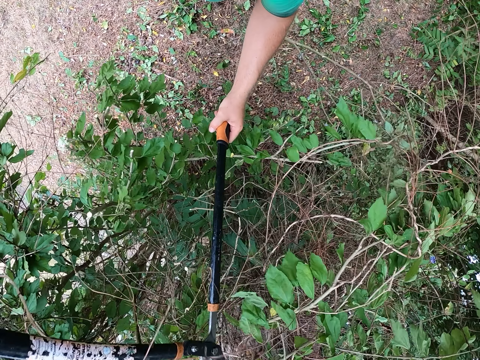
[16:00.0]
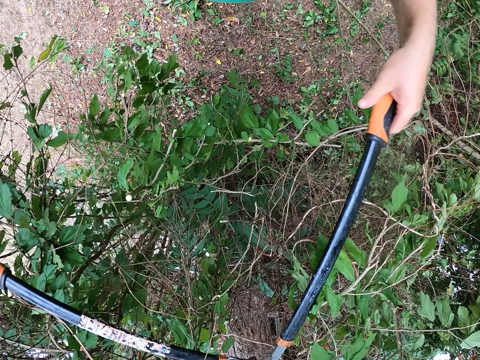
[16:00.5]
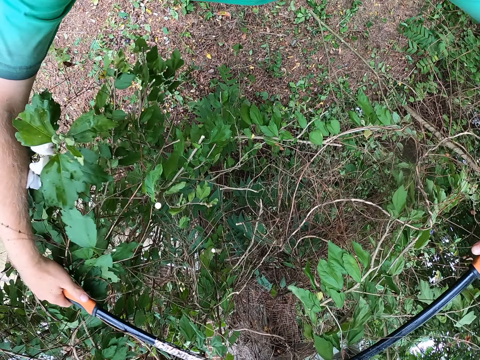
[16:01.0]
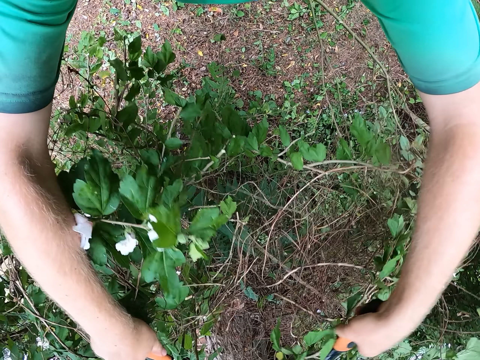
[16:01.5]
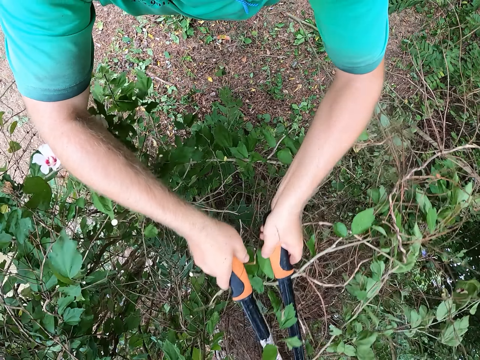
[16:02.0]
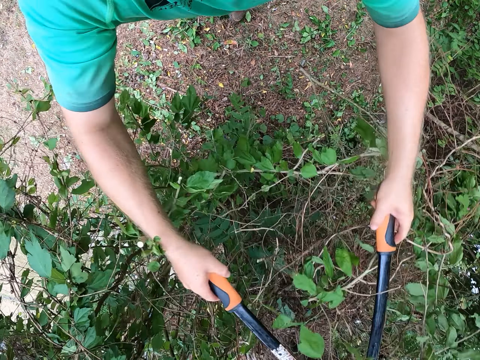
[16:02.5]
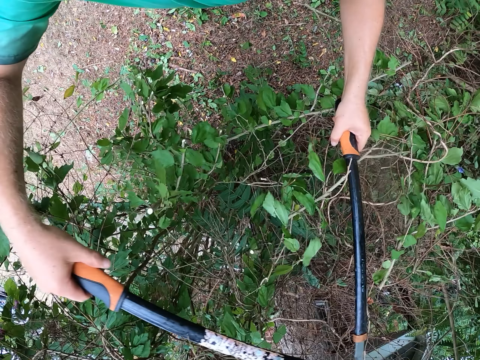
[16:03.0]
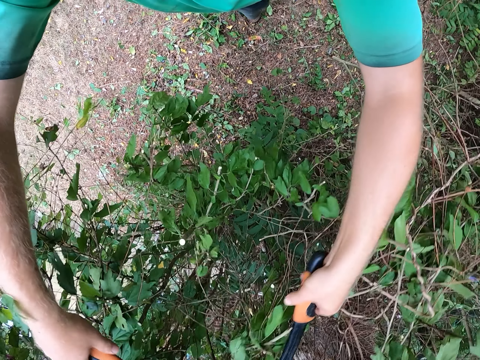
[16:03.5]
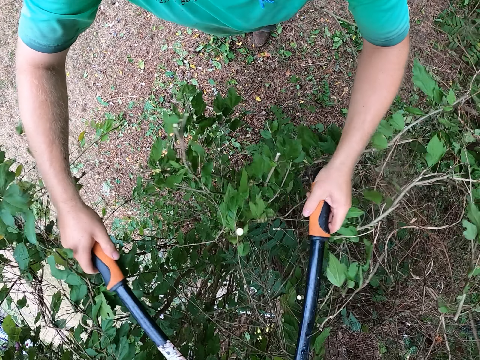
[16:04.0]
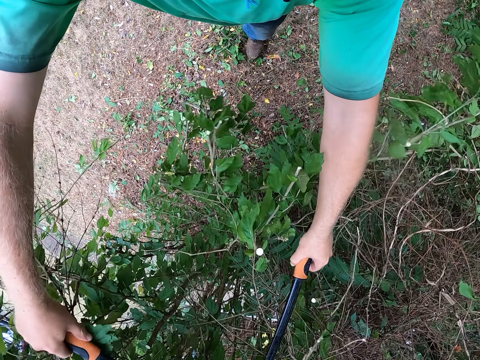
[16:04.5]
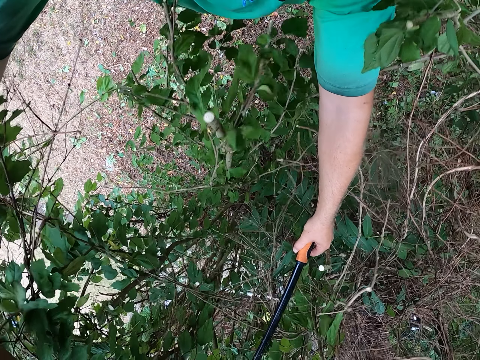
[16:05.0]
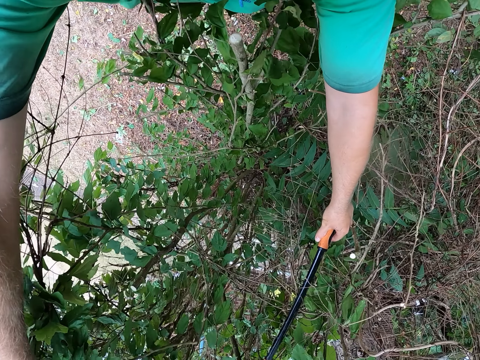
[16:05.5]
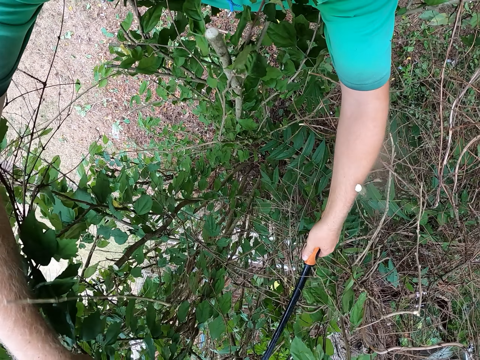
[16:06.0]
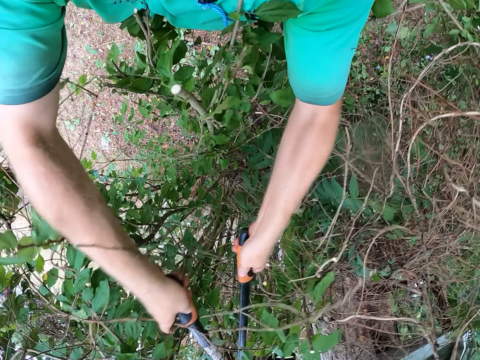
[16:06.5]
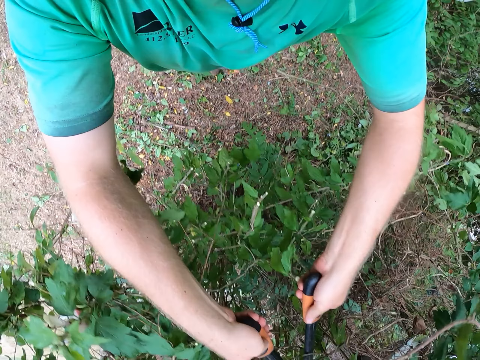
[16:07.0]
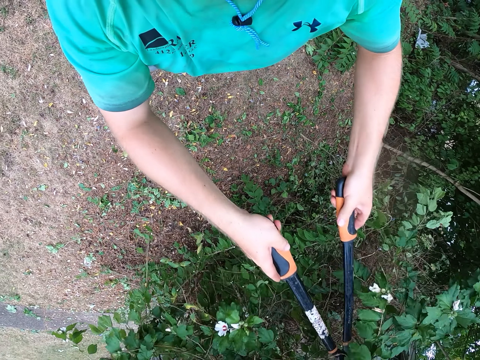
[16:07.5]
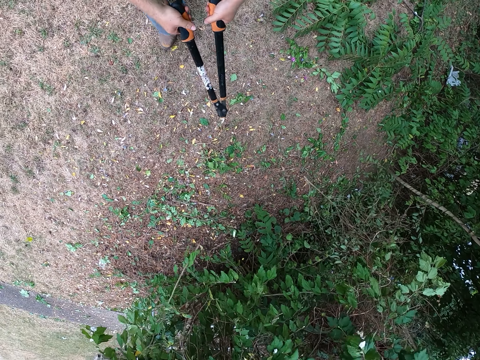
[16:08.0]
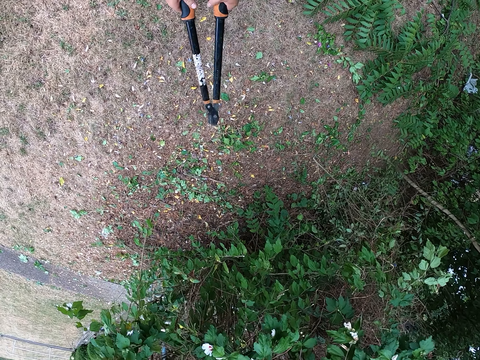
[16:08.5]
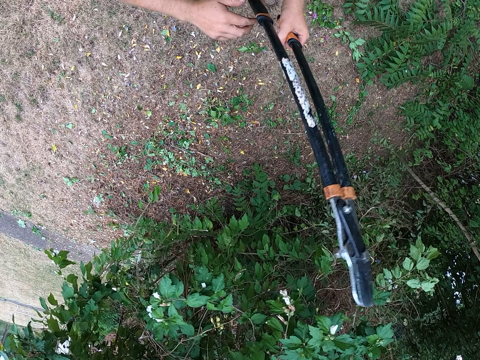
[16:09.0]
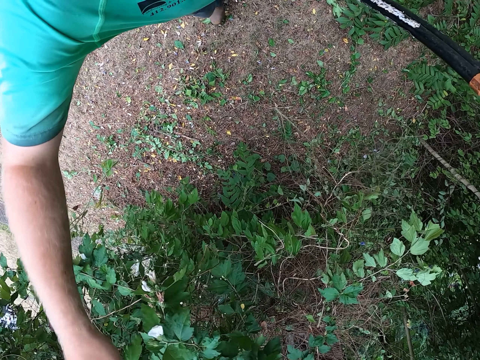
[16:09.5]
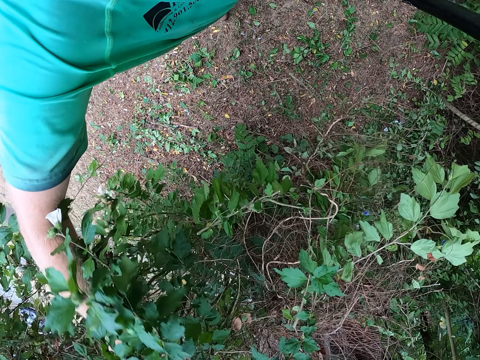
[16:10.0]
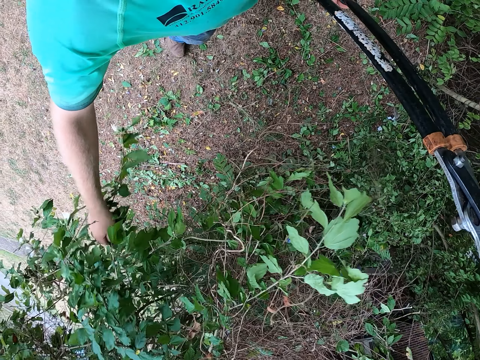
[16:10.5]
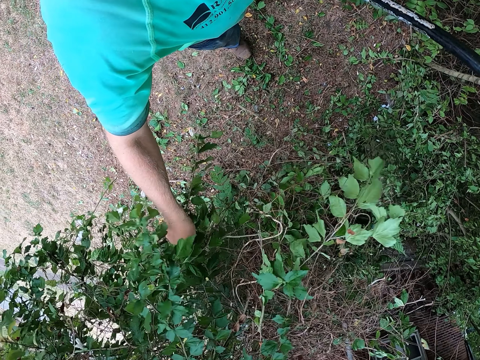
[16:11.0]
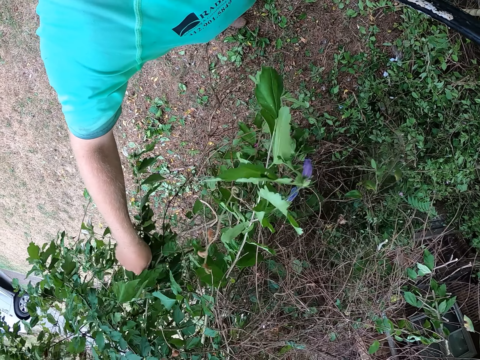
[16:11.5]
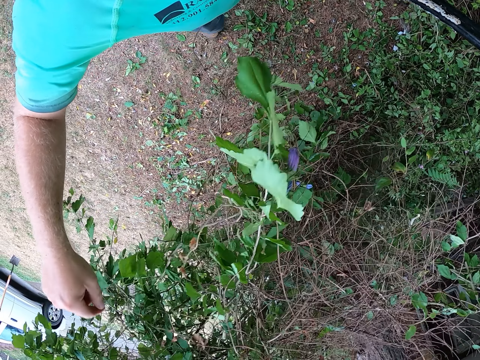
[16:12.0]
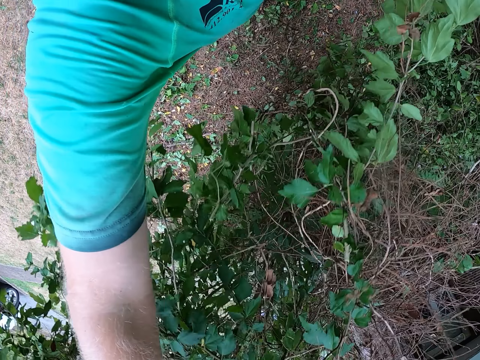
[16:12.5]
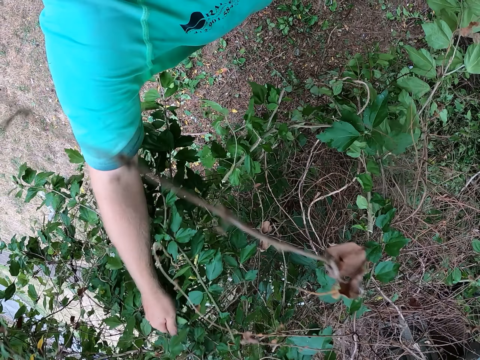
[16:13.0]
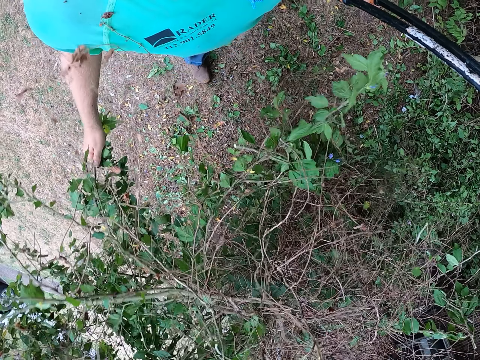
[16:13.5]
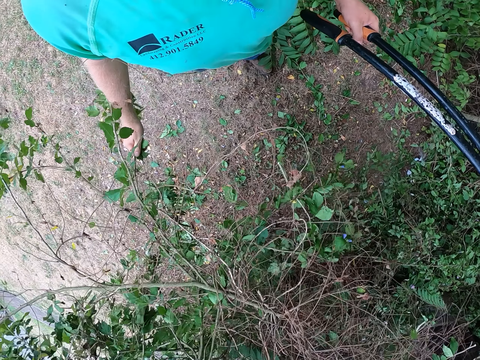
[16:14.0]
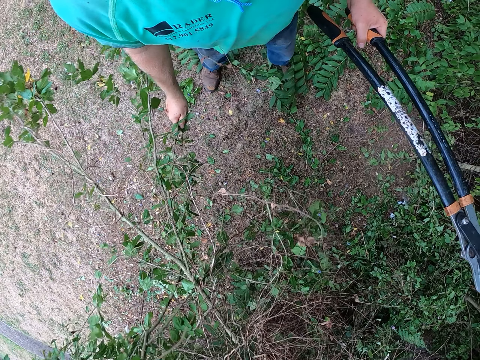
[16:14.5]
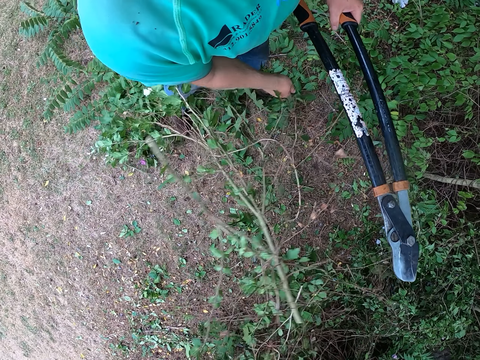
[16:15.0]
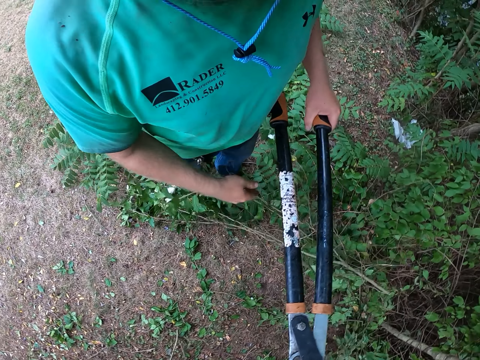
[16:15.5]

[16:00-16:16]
The camera wearer holds the tree branch with his right hand. He pulls down the tree branch with his right hand.

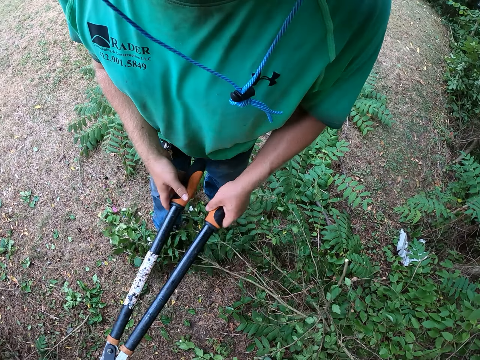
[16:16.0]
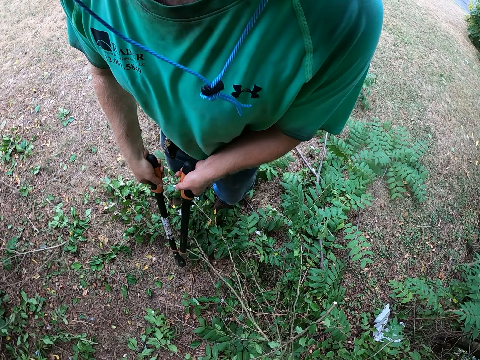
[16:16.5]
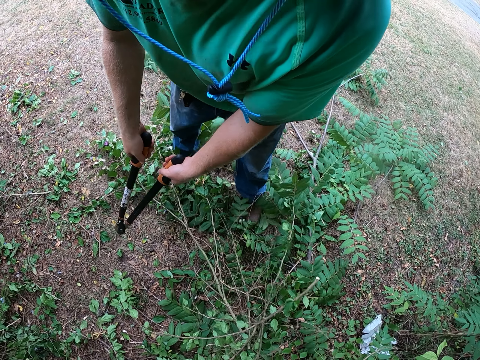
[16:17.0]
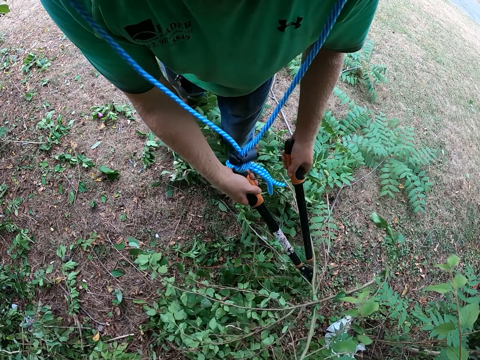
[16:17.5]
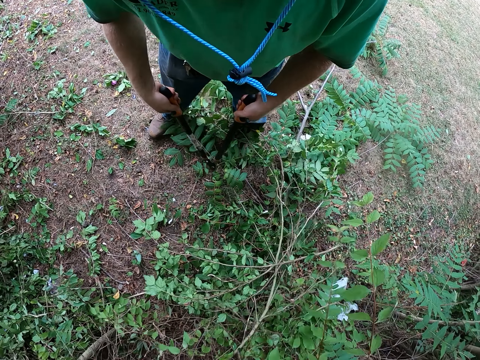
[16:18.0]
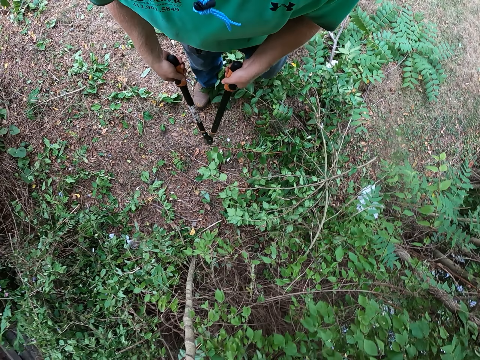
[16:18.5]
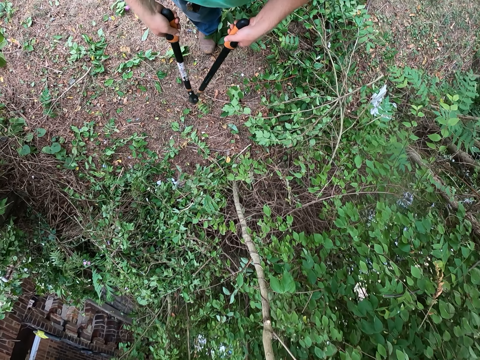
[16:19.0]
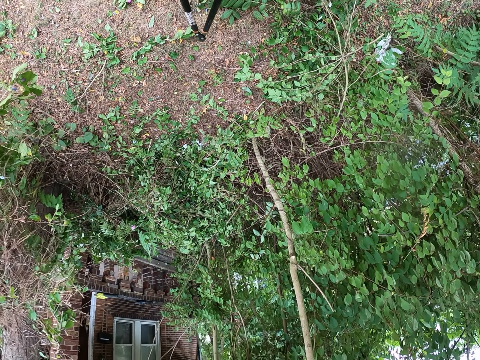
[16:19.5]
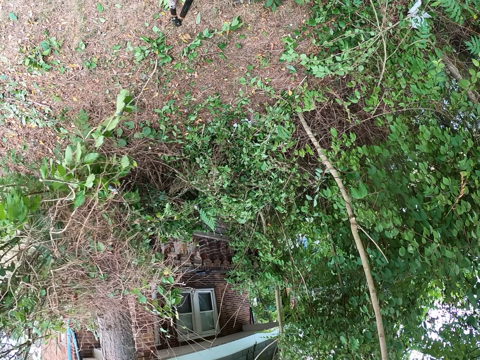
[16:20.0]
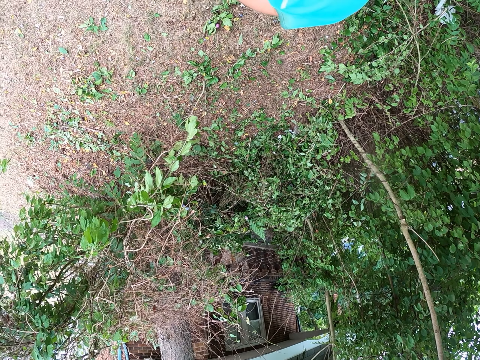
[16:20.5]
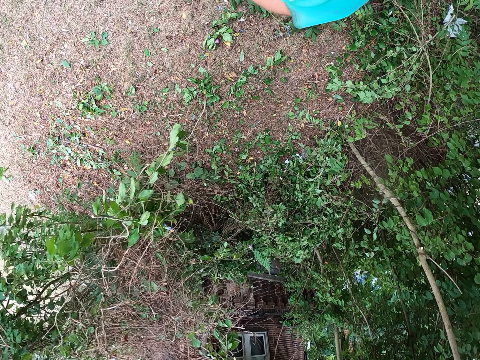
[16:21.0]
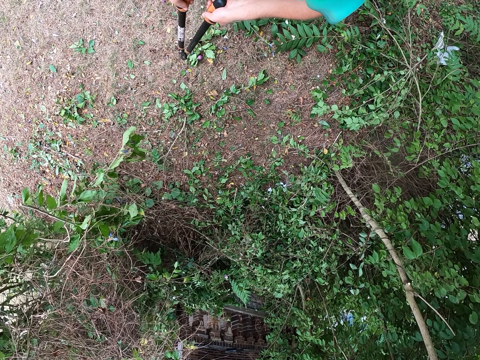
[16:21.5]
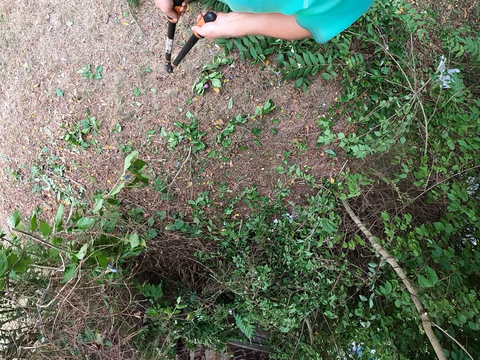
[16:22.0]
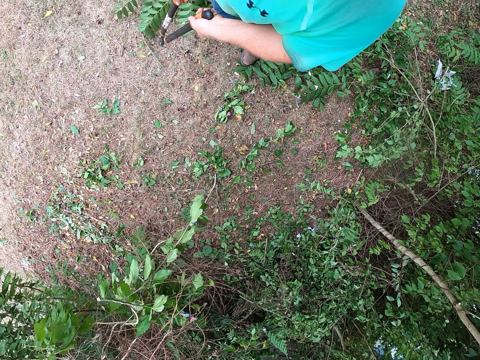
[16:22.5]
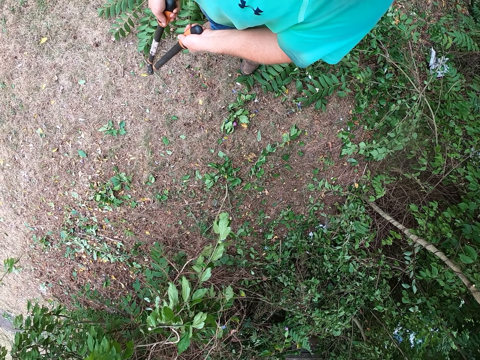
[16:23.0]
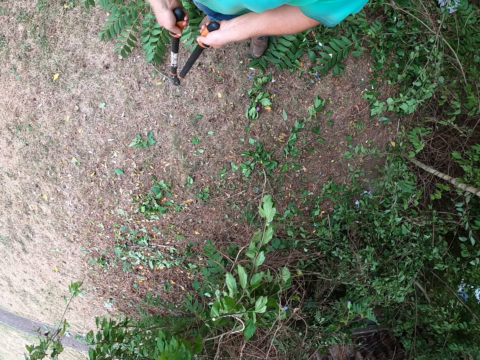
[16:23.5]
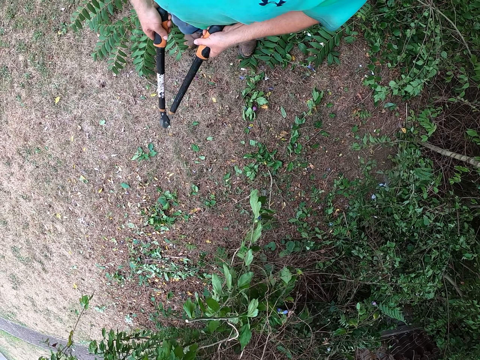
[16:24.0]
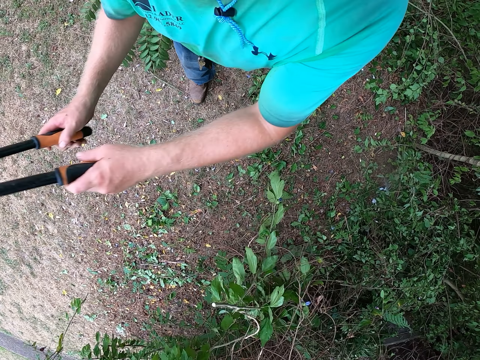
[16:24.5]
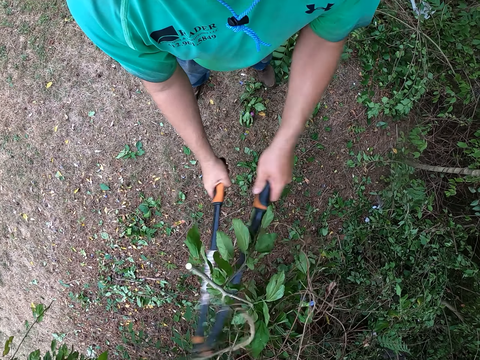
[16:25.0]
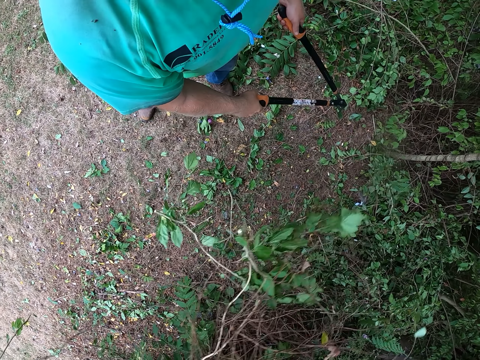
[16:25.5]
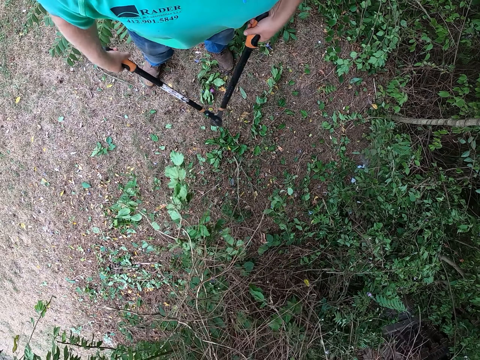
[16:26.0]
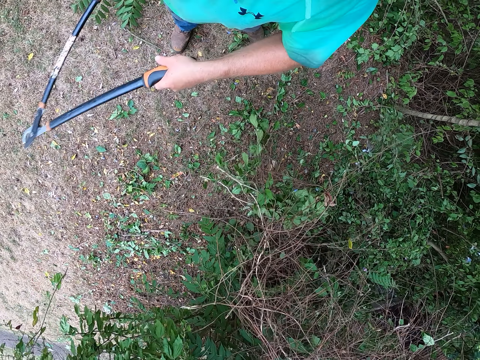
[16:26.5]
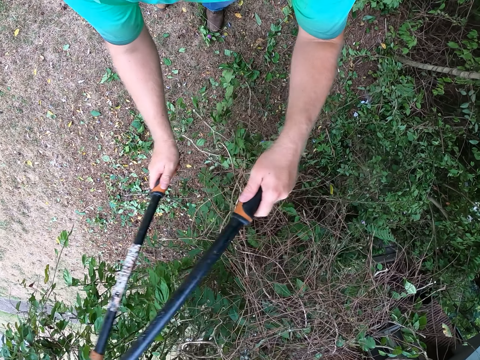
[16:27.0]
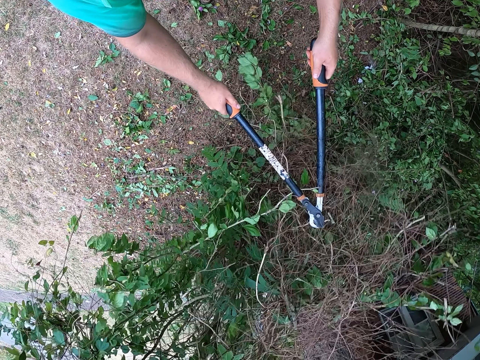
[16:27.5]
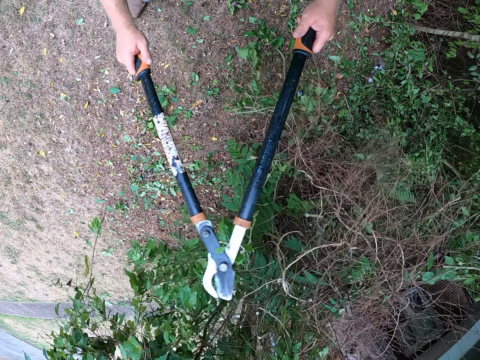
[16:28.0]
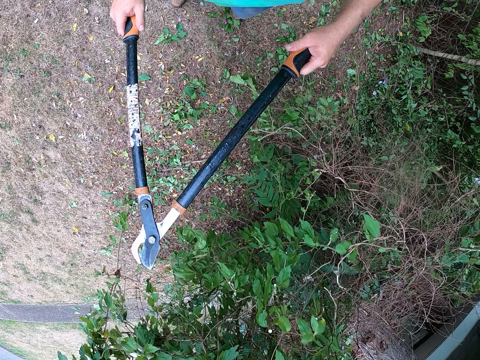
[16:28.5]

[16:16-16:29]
The camera wearer pushes the branches with the shear. They clear the branches of trees on the ground with the lopper in both hands. They stand for a while. They hit the tree branch with the lopper in both hands.
